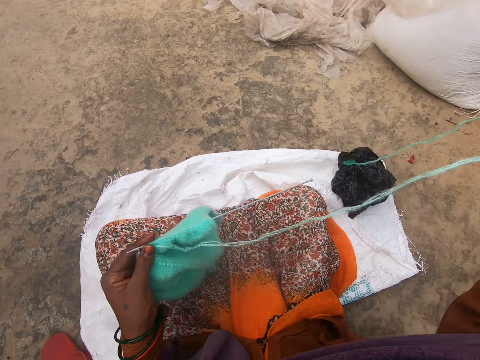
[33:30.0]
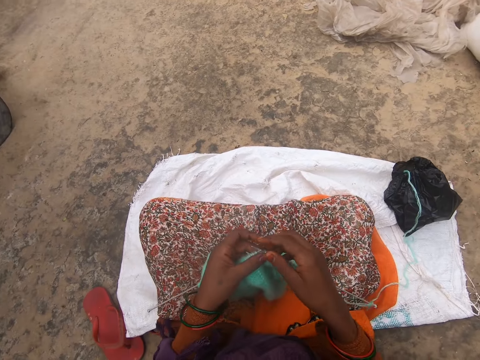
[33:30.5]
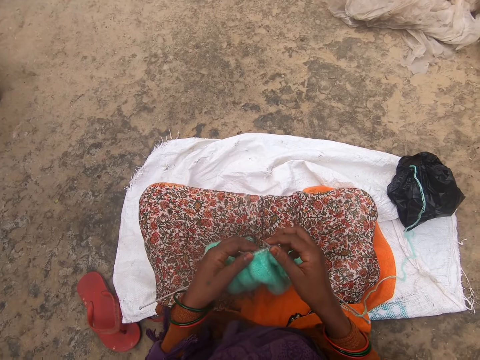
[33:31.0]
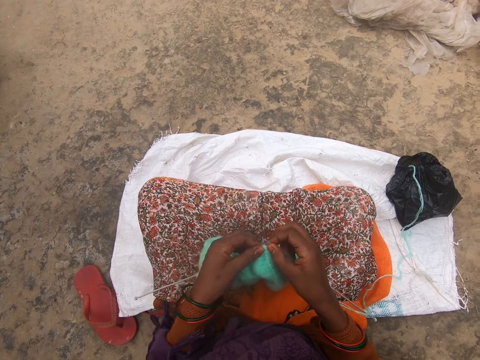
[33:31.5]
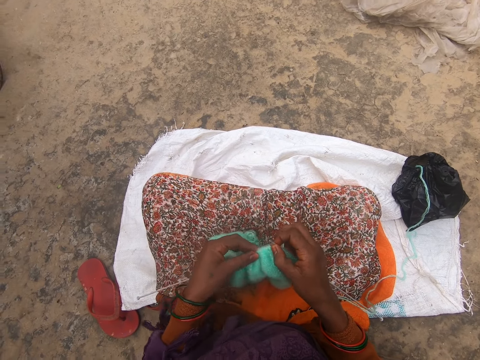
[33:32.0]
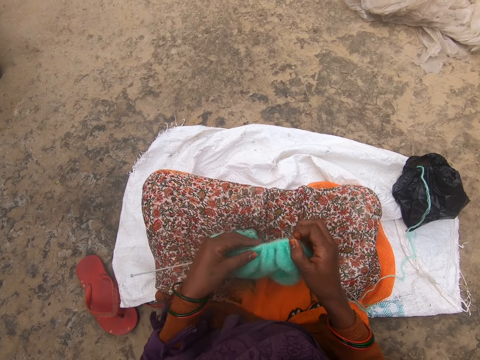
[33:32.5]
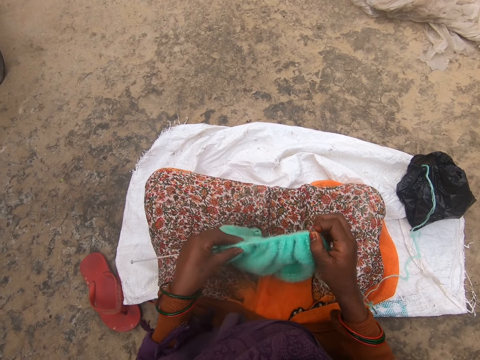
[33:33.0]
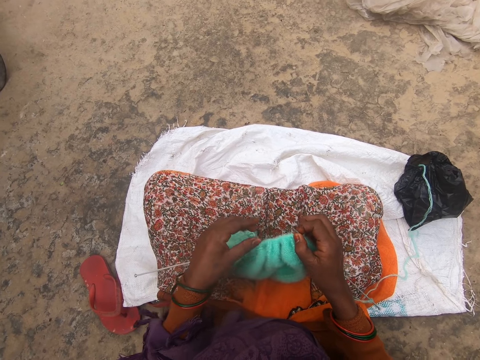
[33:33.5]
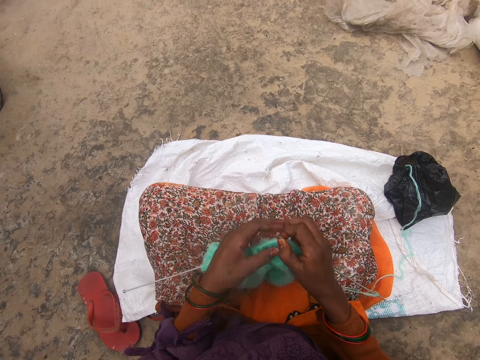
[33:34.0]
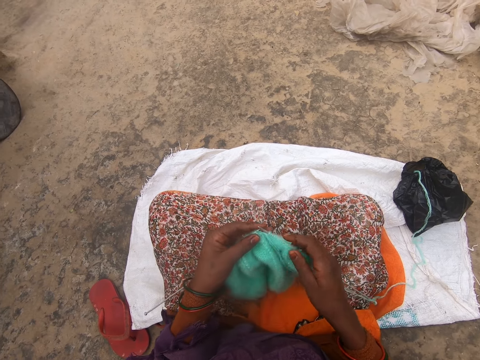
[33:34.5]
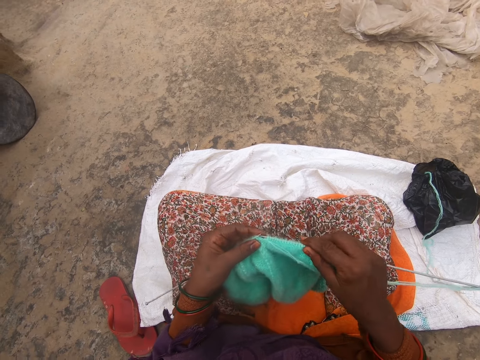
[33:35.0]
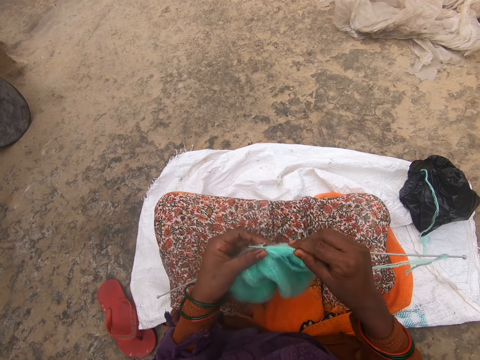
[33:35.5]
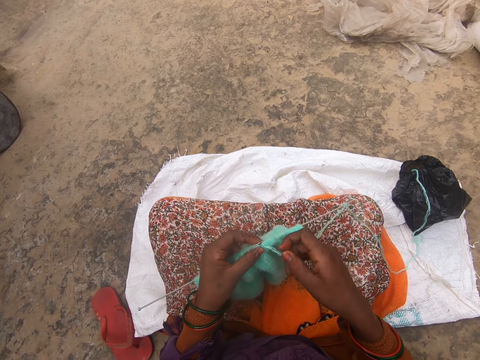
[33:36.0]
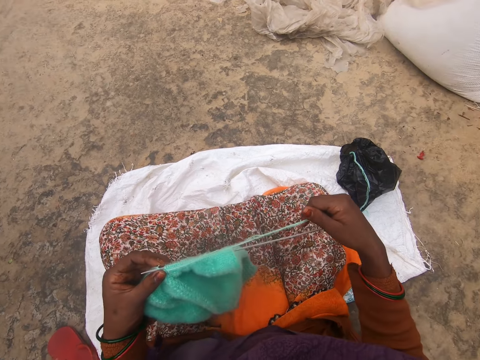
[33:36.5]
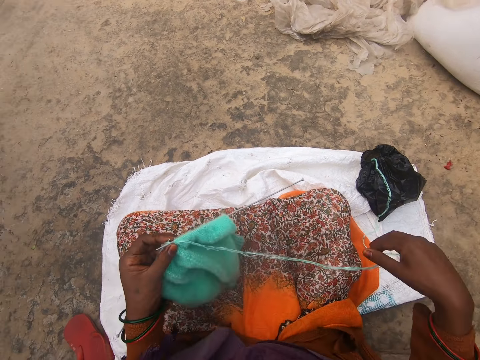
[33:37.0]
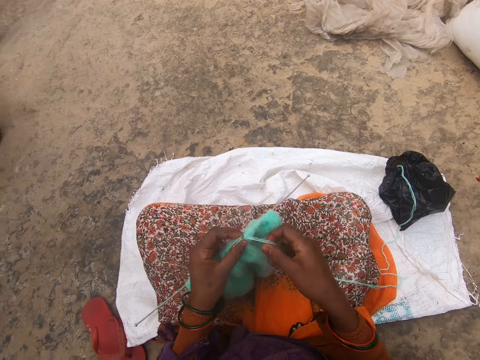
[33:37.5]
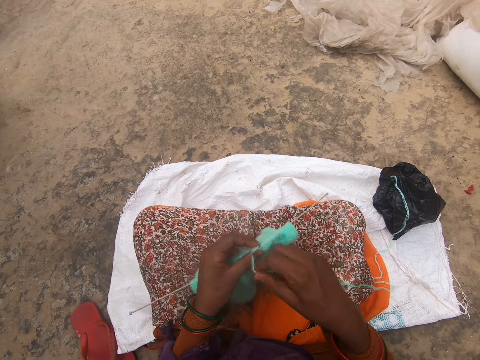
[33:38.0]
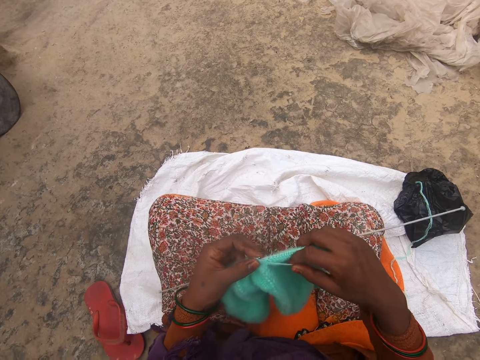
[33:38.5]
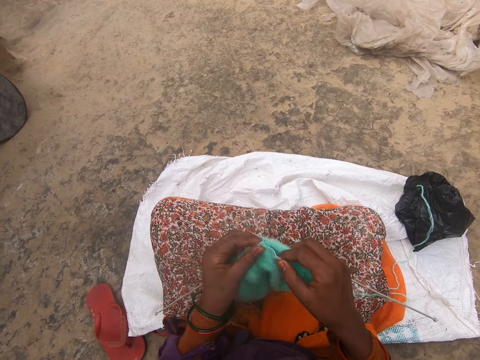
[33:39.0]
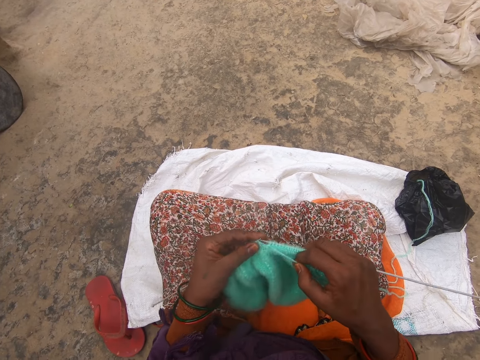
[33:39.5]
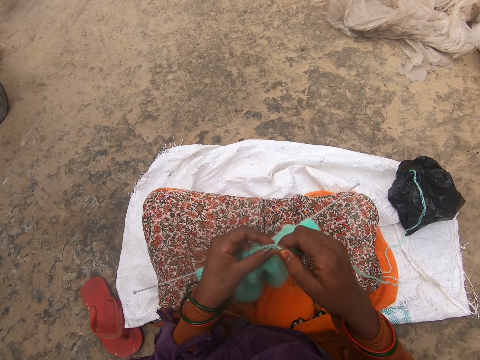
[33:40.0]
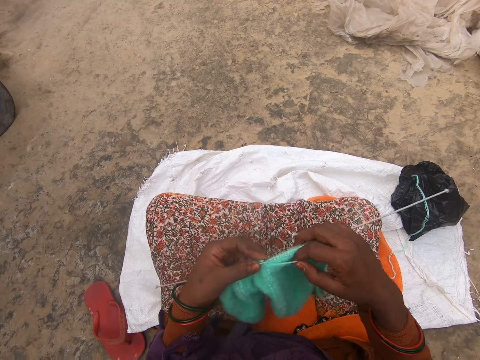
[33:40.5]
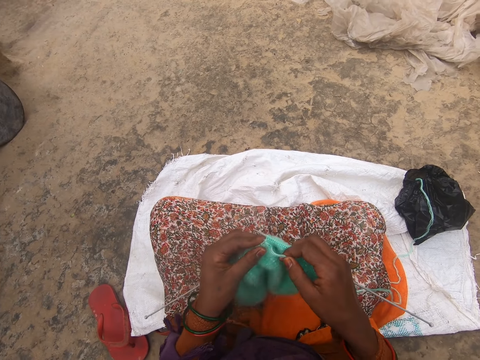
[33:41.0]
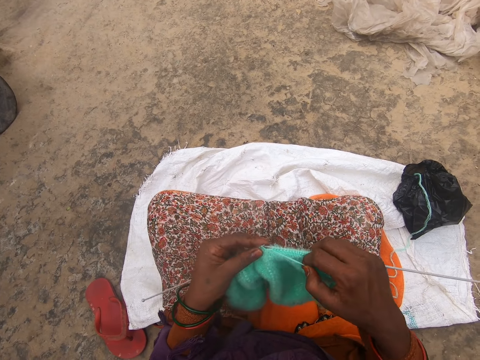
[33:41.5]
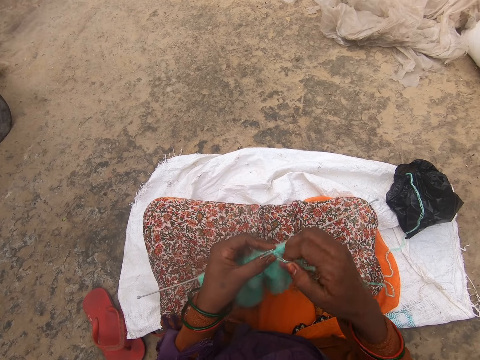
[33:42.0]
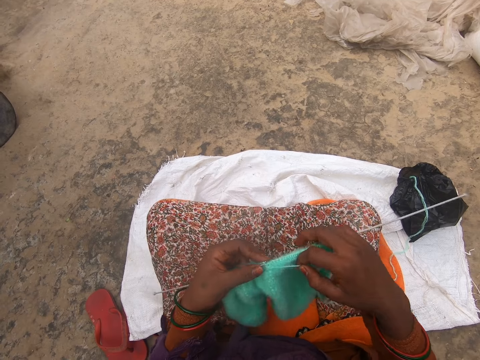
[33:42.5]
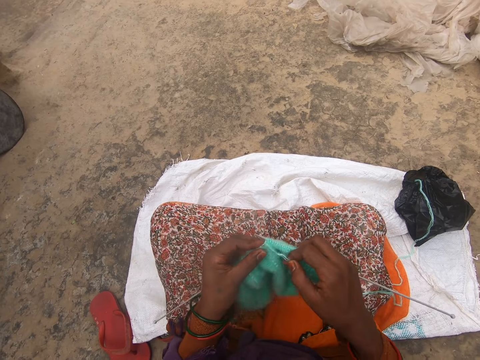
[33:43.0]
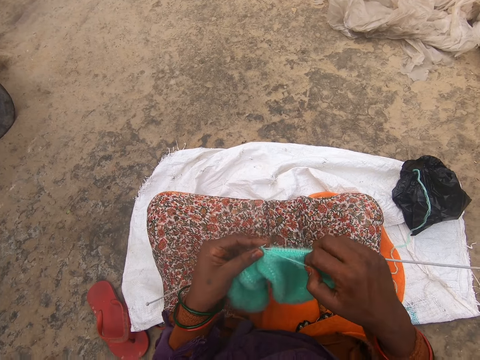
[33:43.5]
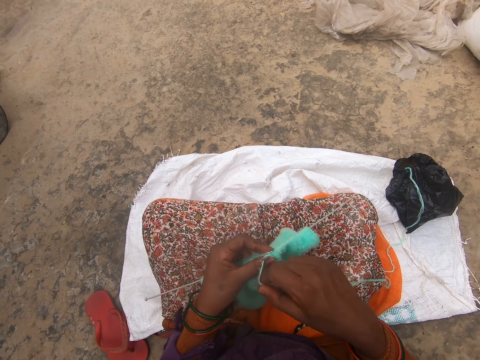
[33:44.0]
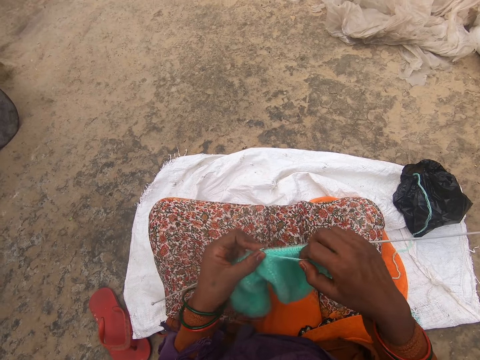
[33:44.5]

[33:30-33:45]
The camera wearer pushes the garment on the knitting needle. They adjust the fabric. They knit the garment with the knitting needle and yarn. They knit.

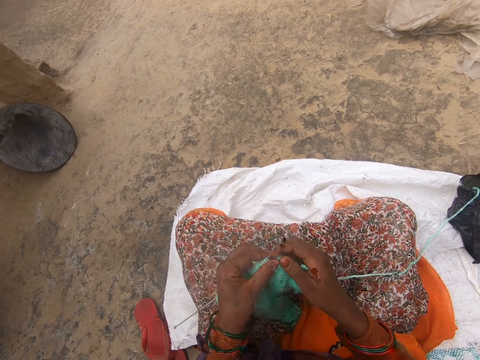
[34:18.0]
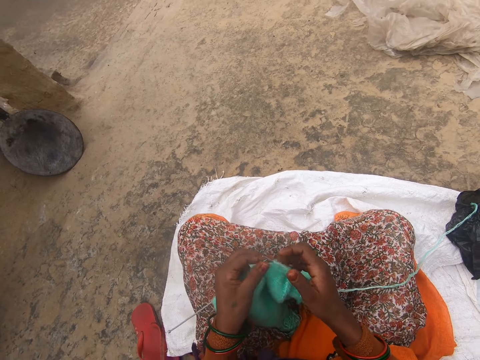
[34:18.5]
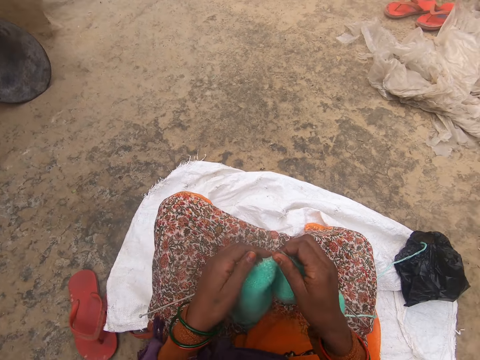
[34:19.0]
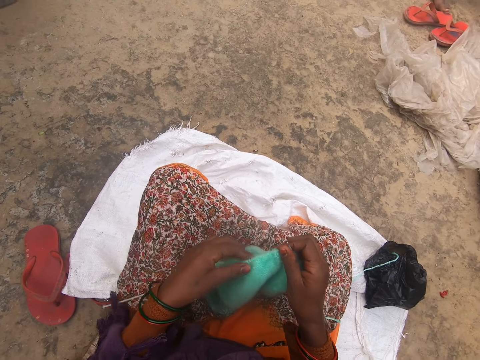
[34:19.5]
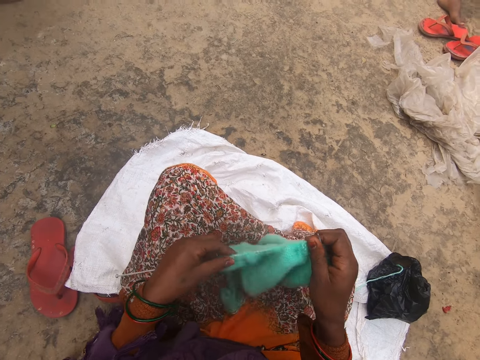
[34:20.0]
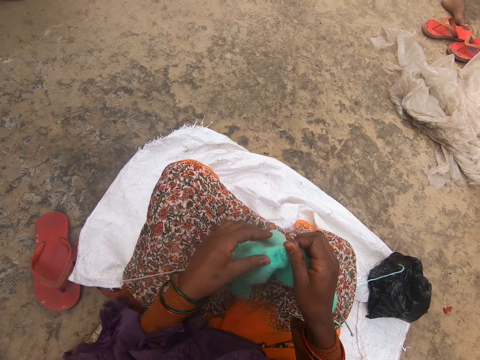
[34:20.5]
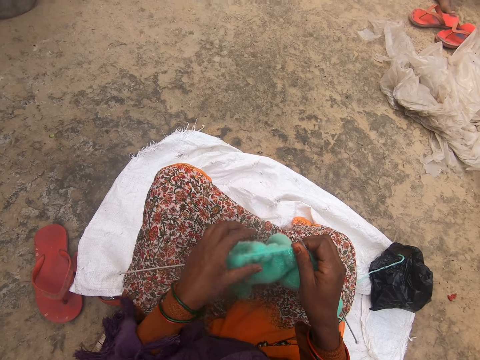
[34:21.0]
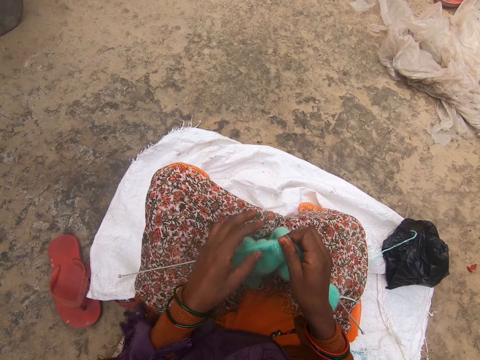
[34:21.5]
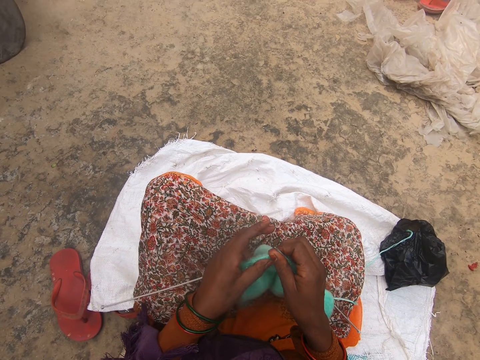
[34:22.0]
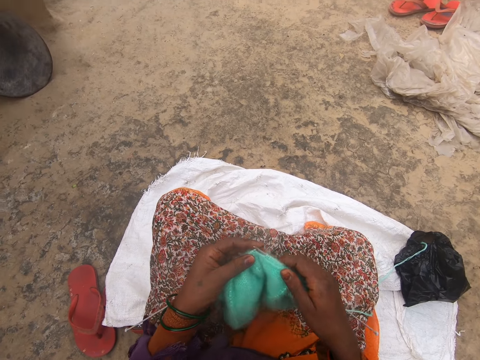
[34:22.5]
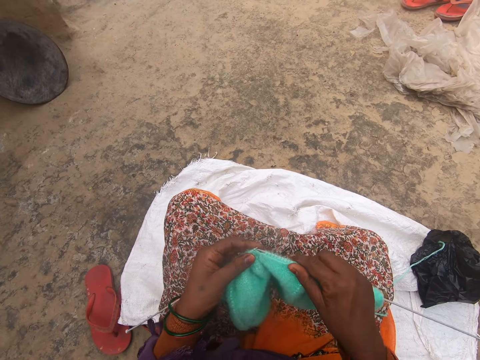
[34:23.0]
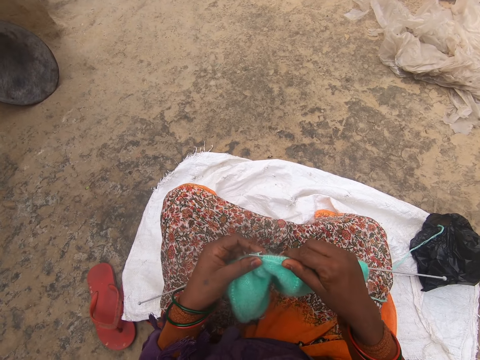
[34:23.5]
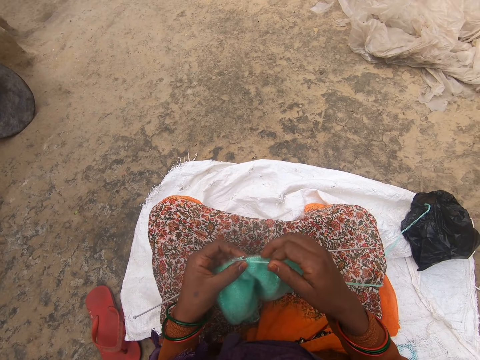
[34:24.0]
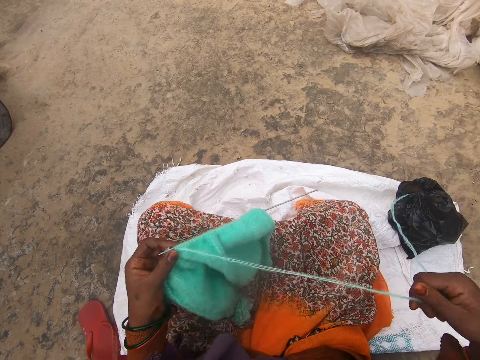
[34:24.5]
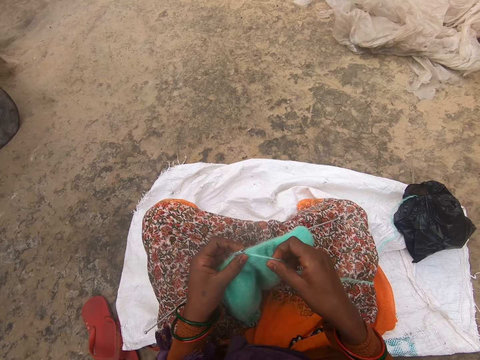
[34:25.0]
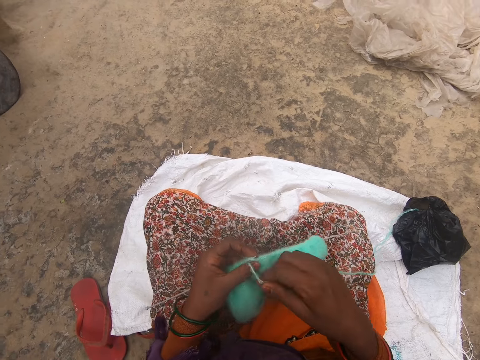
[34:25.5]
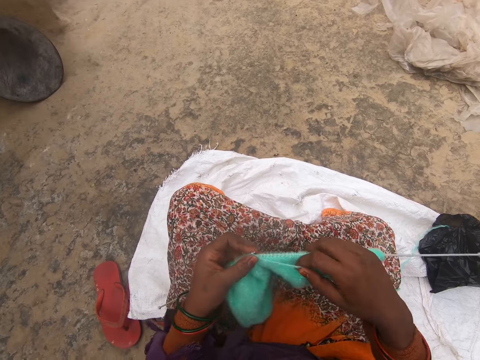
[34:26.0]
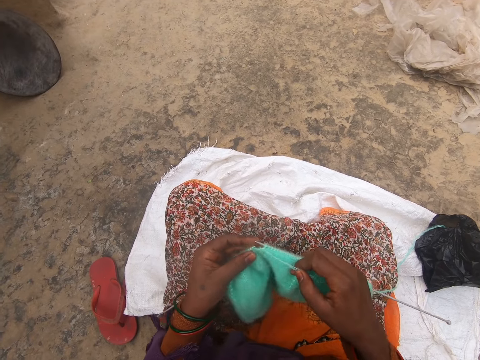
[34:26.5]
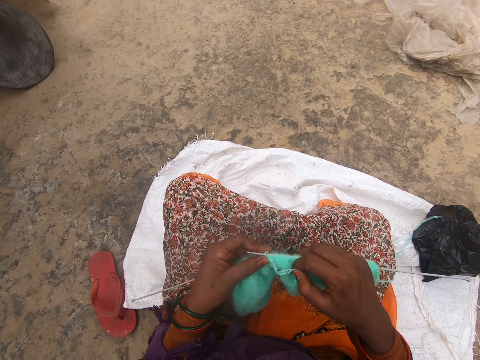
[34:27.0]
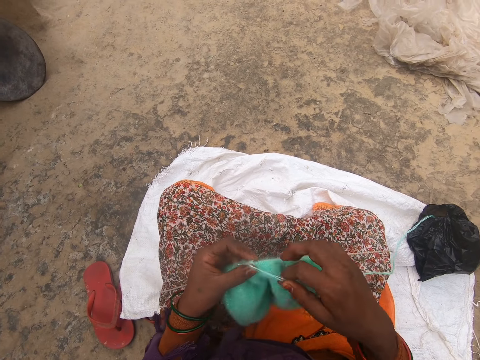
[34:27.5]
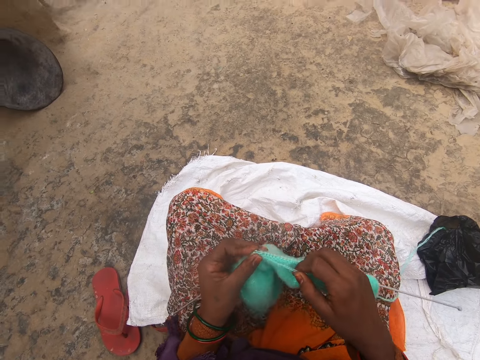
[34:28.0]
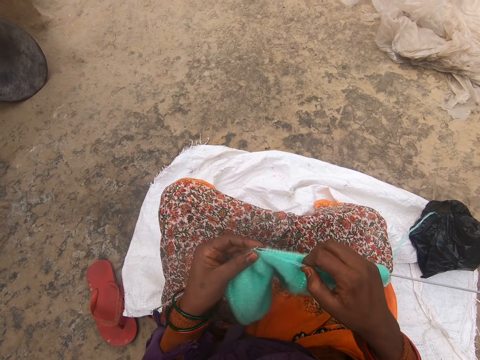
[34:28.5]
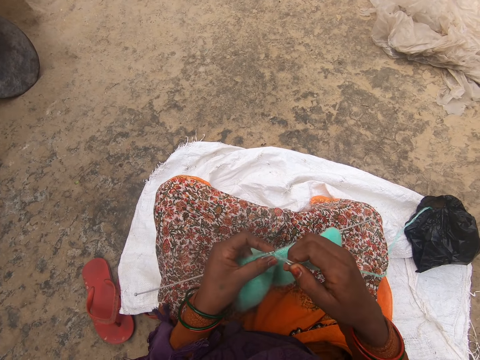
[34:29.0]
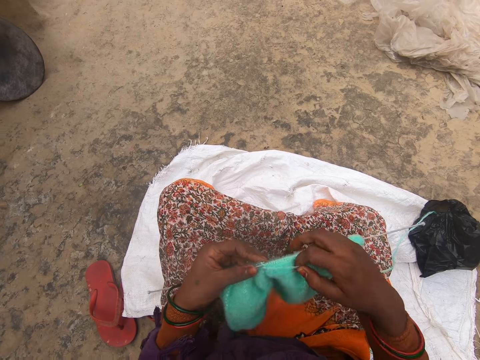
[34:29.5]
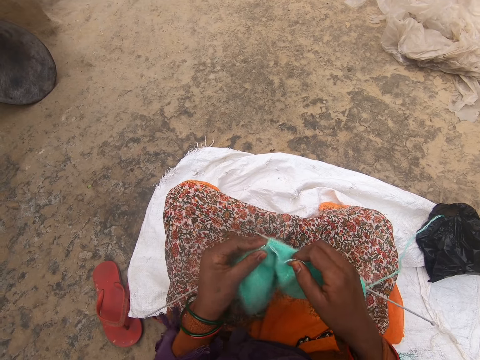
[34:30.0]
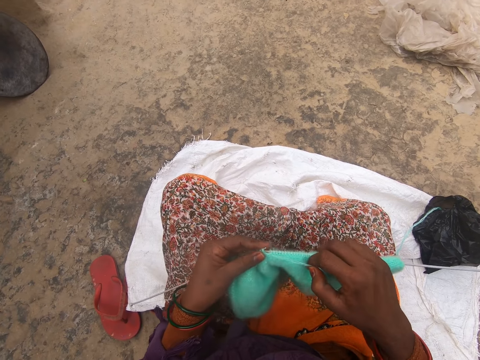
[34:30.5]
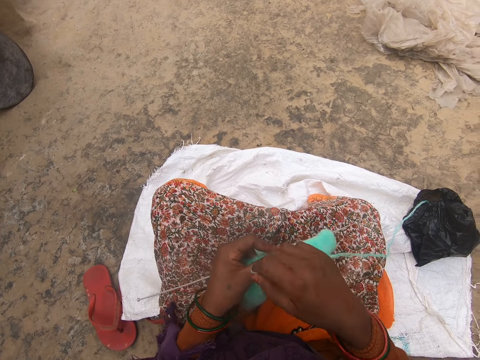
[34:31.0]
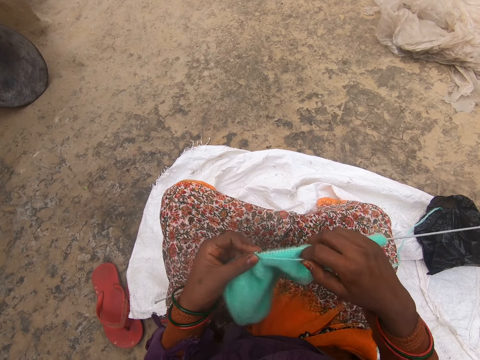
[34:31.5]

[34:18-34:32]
The camera wearer pushes the garment on the knitting needle. They knit the garment with the knitting needle and yarn.
